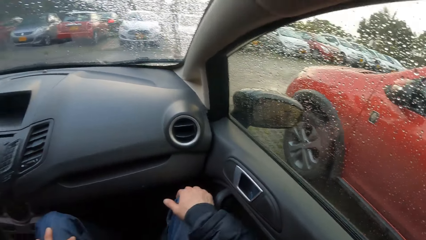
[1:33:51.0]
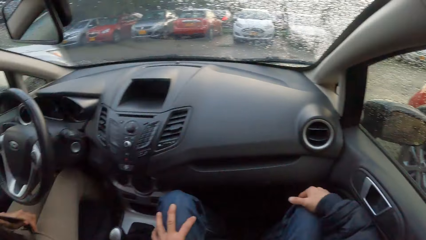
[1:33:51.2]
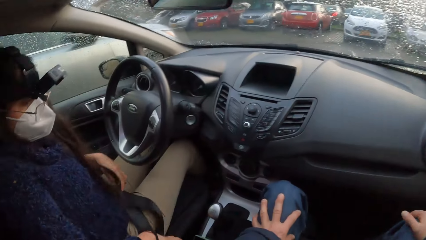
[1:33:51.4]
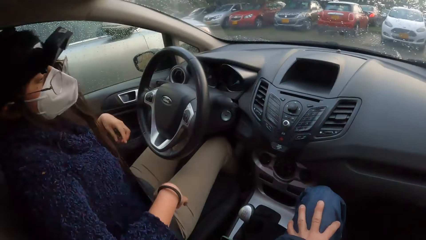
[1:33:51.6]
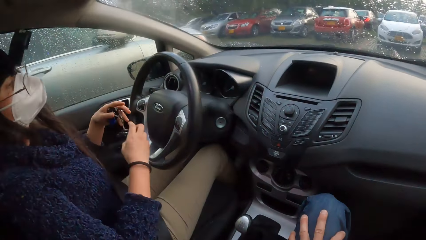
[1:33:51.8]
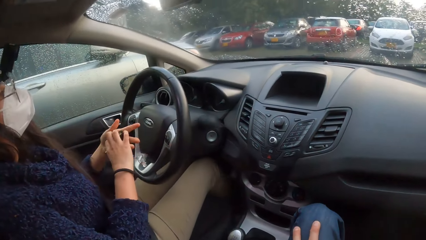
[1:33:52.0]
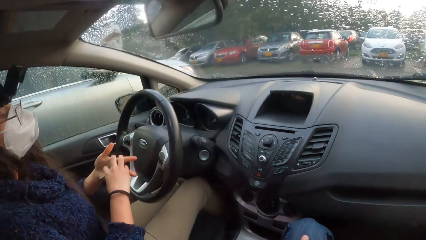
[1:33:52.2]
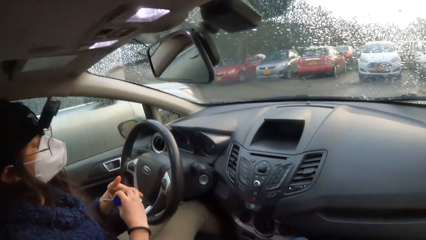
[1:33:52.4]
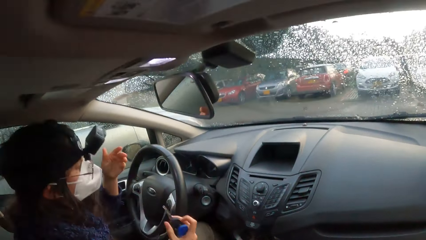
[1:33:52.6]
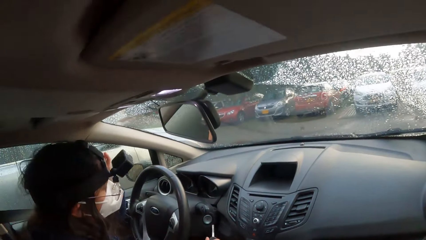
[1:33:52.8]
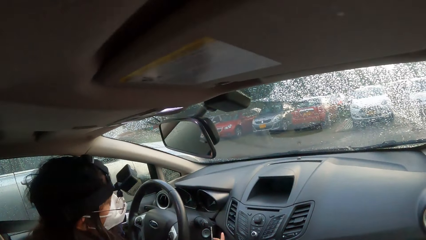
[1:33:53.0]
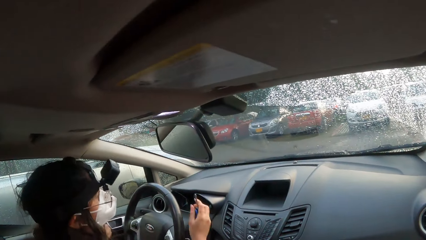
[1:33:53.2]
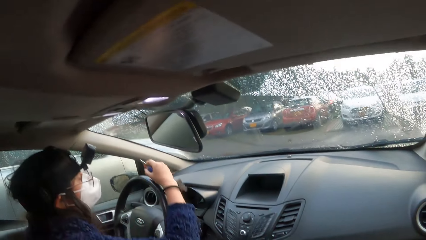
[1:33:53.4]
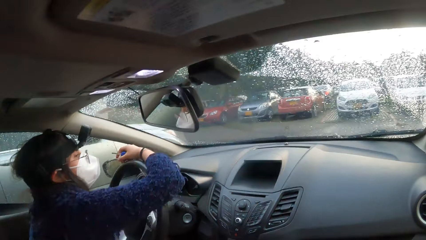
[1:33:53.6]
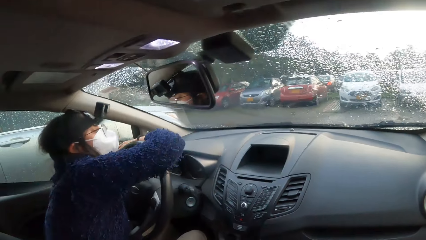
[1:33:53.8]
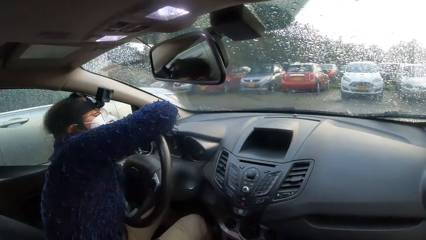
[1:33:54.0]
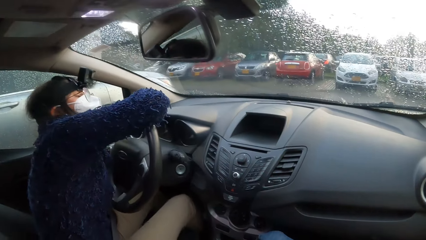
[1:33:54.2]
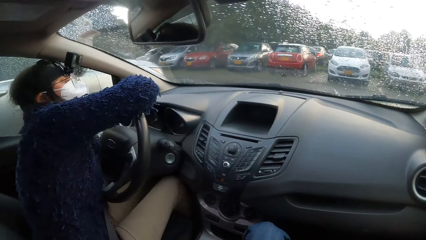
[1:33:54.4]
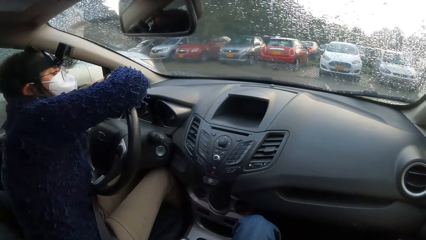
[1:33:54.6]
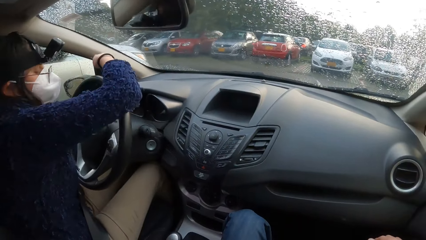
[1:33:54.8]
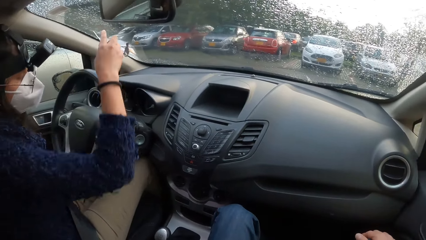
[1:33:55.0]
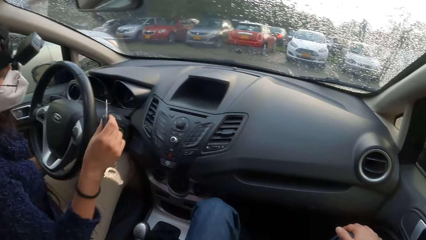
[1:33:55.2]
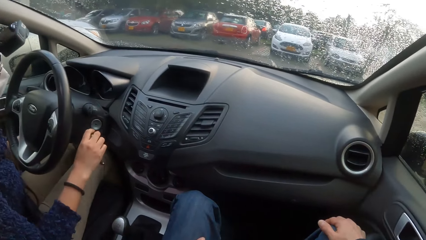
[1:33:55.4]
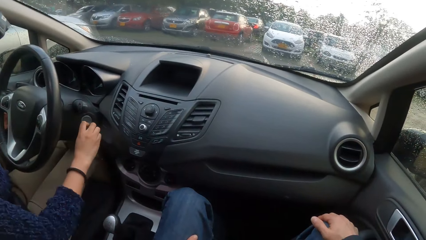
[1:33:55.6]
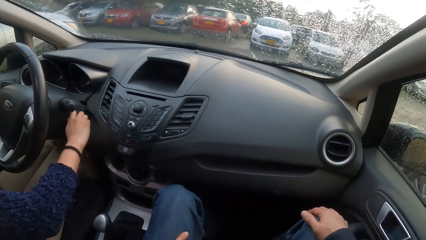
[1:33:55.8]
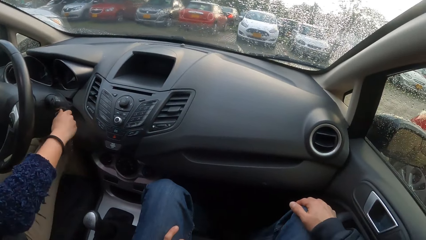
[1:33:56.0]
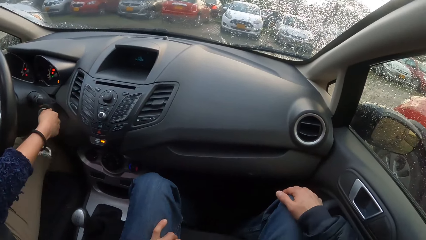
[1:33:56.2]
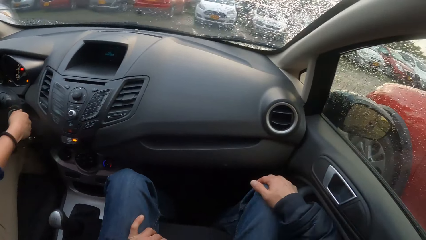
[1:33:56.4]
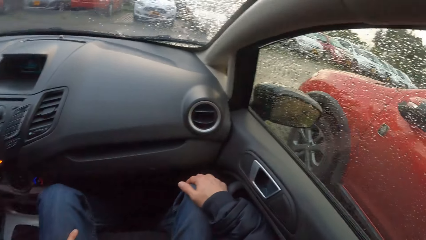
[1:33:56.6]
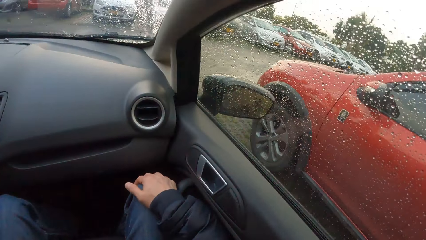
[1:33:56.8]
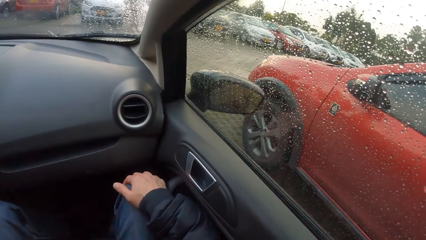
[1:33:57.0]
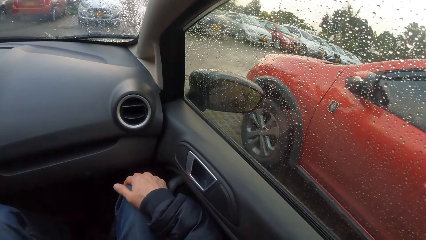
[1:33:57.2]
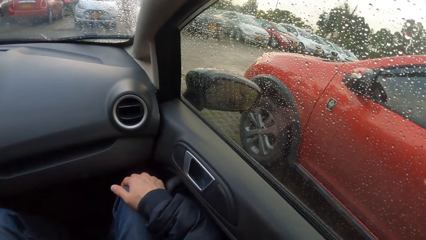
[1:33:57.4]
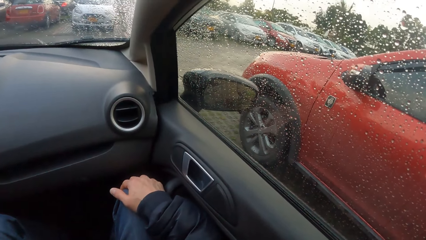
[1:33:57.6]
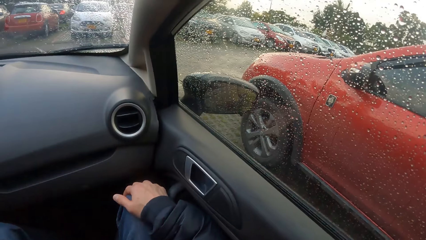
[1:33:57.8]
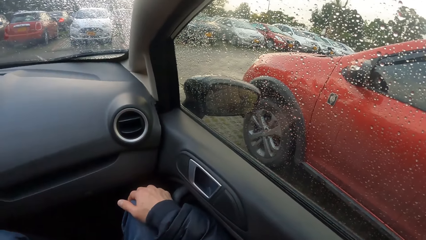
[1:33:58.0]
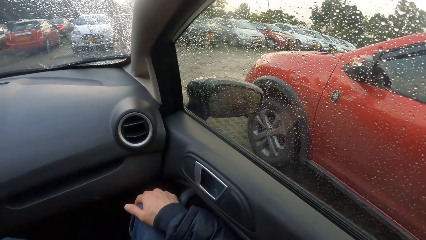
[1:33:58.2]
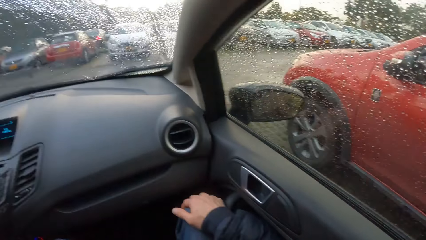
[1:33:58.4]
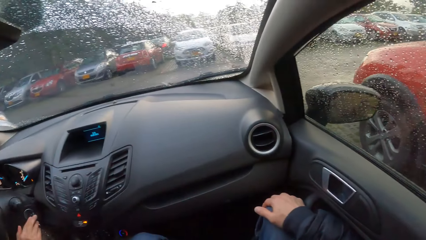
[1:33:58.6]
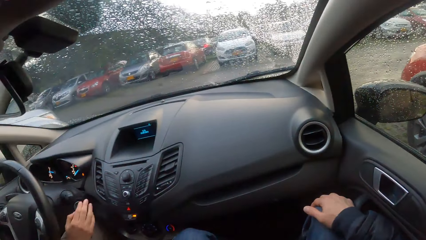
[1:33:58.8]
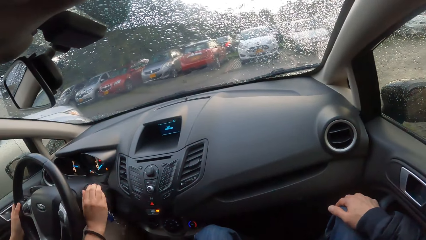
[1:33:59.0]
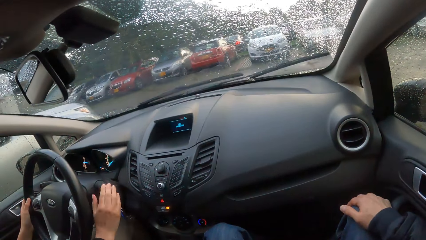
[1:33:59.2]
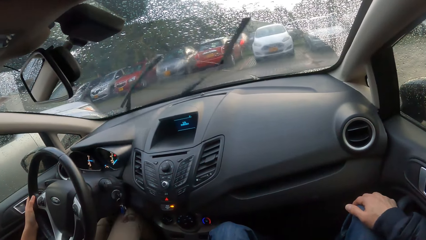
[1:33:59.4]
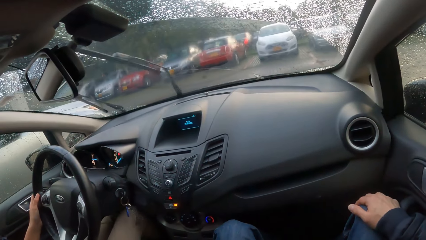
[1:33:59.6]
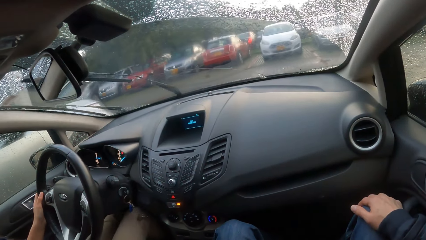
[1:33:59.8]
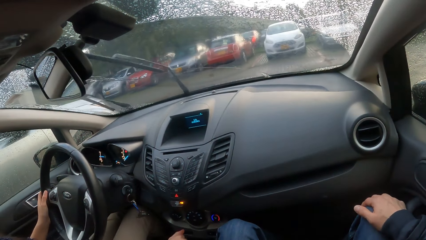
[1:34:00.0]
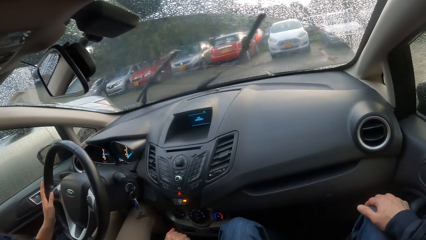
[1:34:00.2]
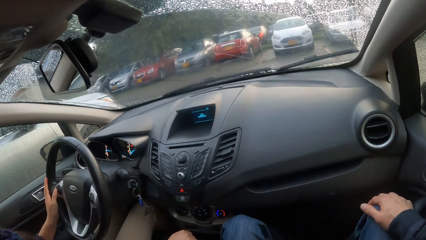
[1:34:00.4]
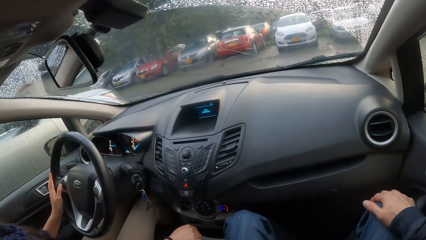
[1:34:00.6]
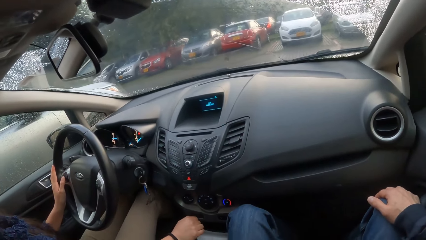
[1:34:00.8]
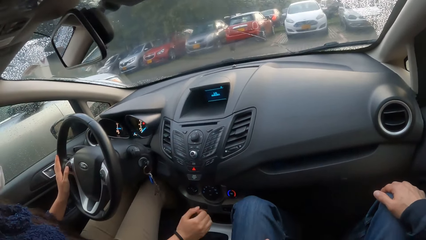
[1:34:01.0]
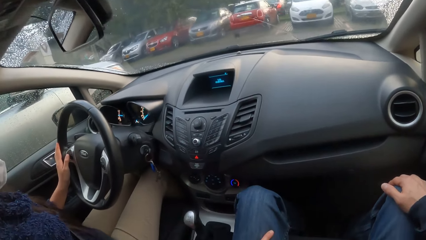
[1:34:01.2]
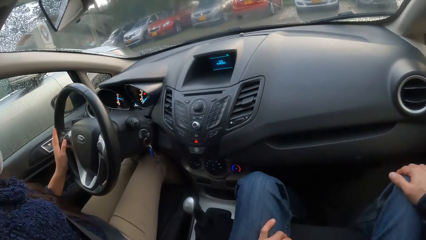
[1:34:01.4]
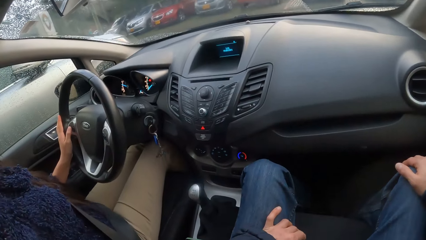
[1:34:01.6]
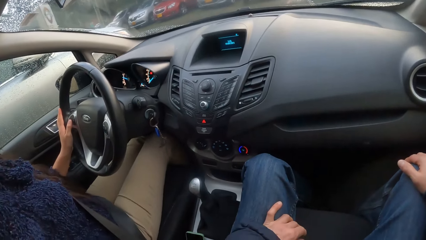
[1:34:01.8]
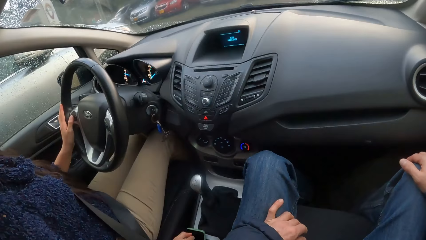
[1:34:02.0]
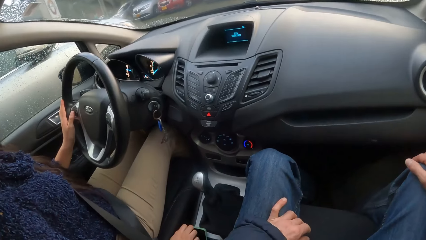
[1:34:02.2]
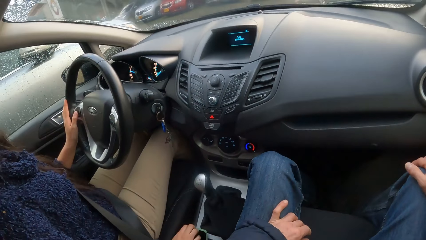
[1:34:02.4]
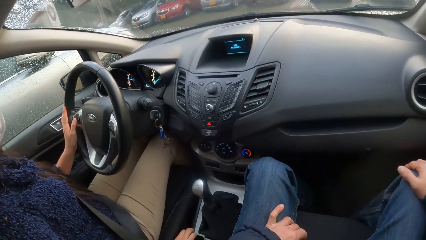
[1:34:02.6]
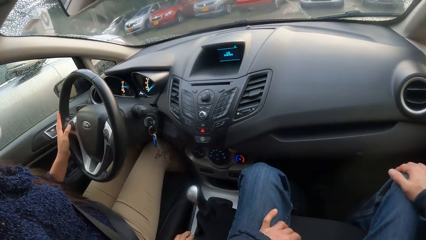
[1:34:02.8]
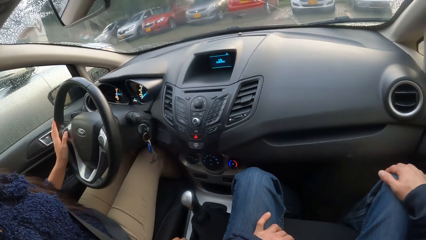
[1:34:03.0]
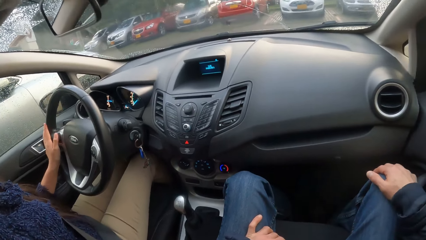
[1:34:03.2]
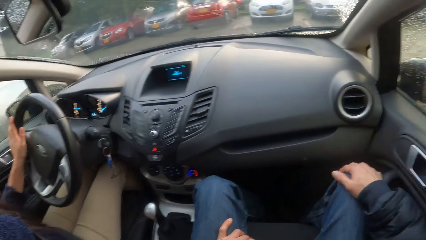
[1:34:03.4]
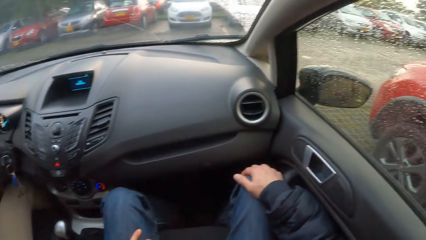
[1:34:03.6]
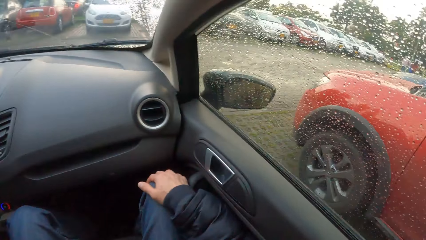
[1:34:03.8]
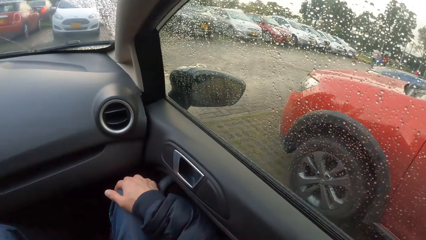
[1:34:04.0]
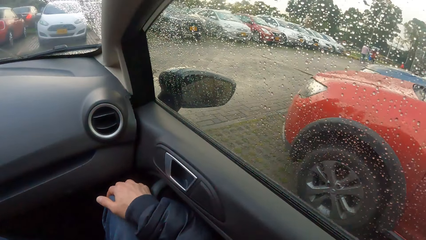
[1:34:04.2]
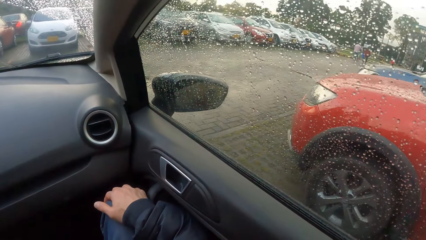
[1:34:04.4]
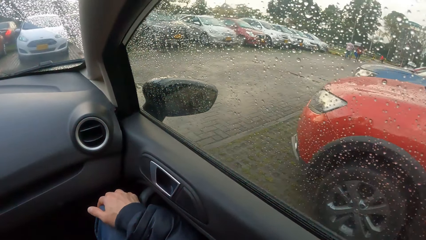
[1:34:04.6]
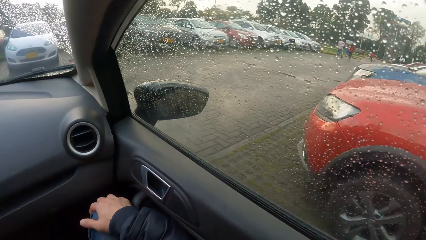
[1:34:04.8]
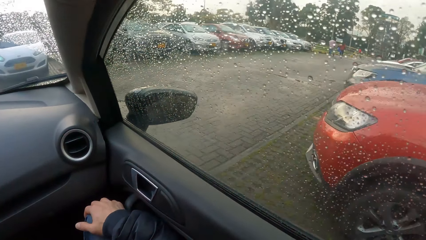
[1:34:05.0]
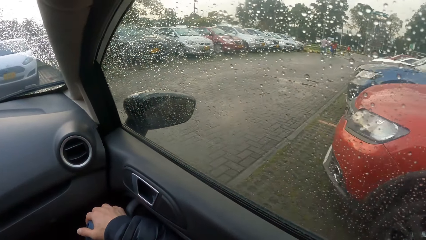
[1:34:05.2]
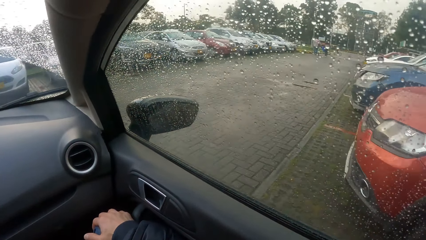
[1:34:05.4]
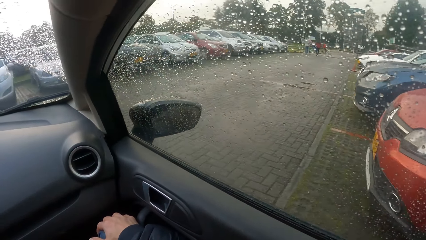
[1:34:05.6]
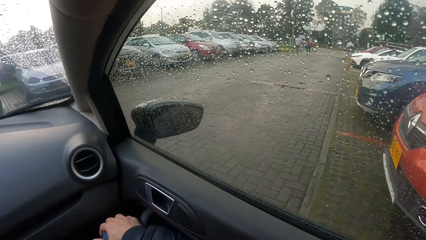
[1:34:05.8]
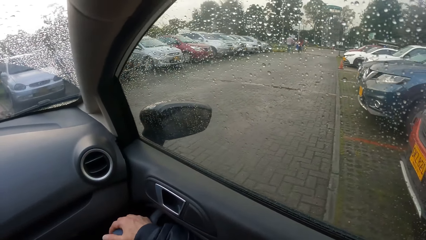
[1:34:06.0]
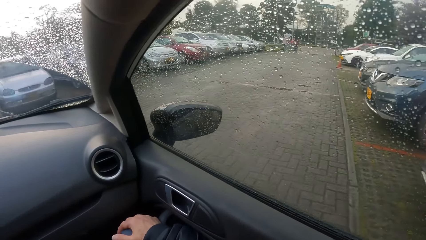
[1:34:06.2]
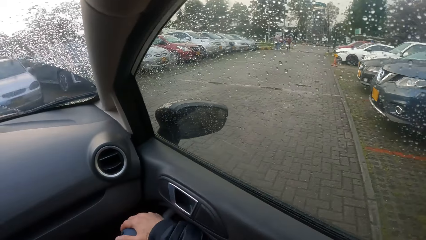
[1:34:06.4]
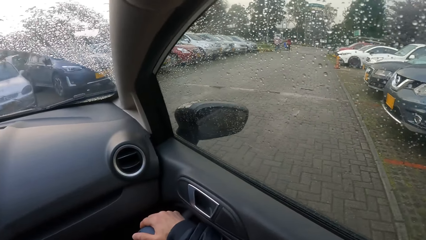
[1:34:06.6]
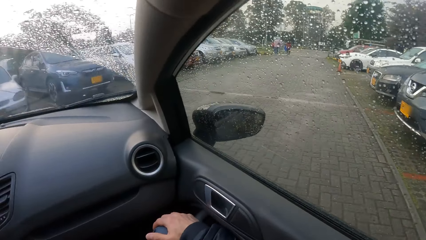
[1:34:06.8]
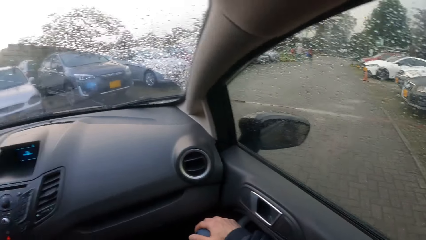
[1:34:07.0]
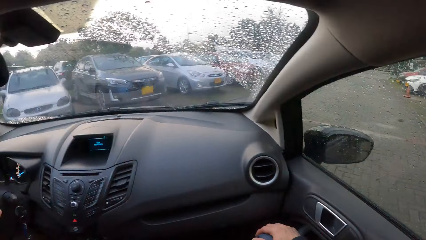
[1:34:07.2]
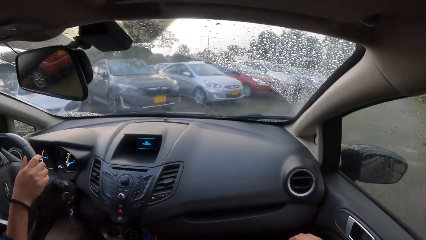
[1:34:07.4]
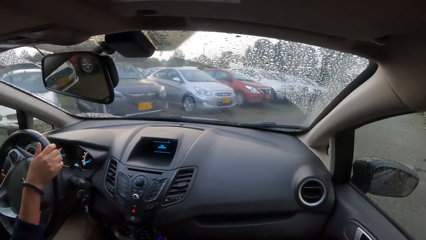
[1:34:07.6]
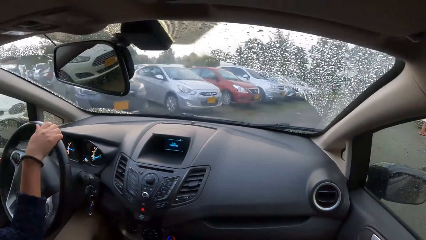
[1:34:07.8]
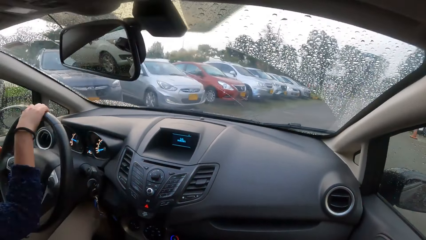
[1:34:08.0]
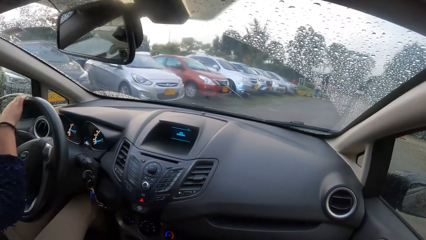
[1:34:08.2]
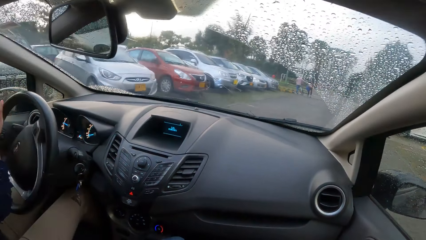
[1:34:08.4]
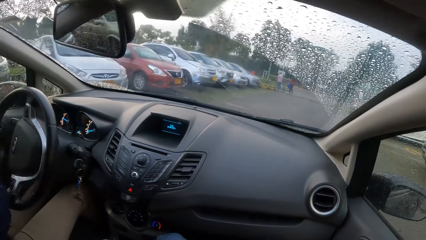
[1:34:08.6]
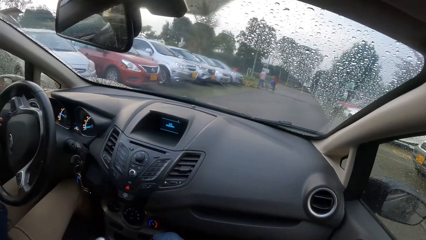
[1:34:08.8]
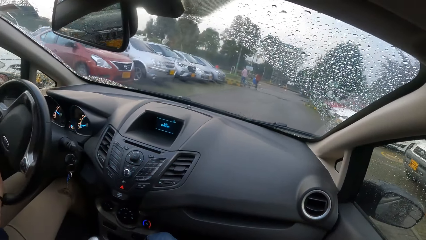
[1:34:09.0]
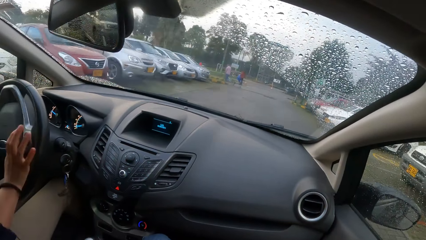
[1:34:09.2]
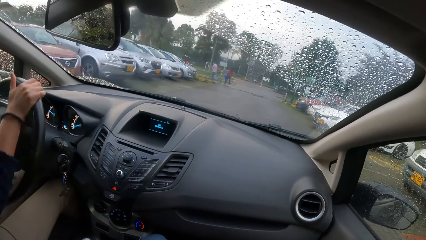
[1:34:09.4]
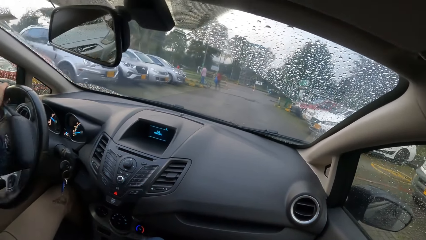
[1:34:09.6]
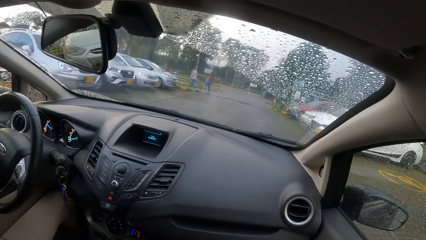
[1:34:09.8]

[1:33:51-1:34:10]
A woman turns on the car with a key in her right hand. The woman adjusts the car gear with her right hand. The woman turns the steering of the car with her left hand. The woman turns the steering of the car with both hands.
